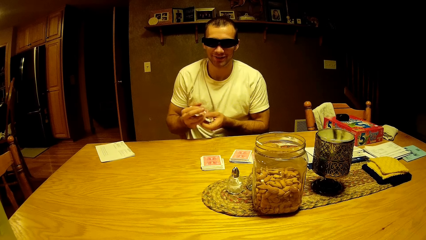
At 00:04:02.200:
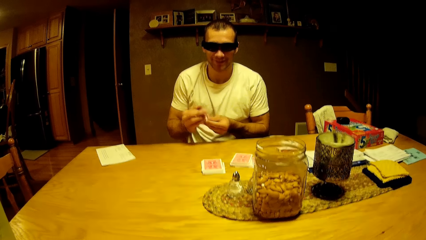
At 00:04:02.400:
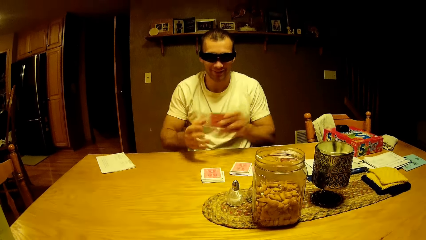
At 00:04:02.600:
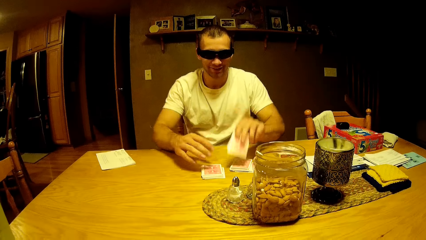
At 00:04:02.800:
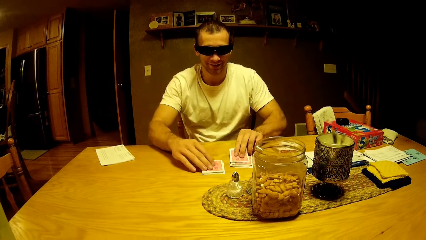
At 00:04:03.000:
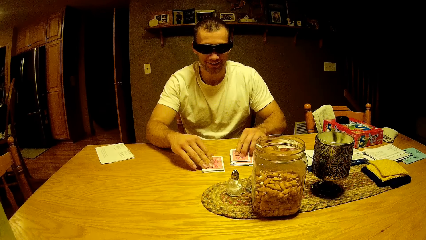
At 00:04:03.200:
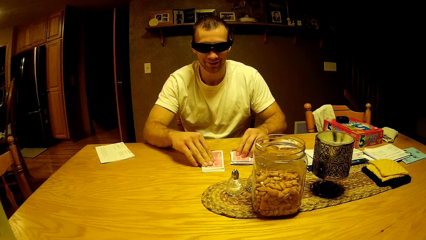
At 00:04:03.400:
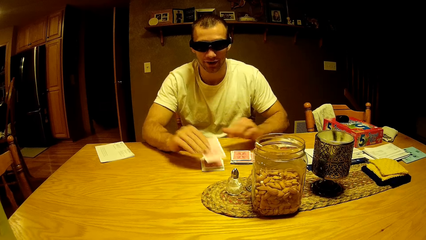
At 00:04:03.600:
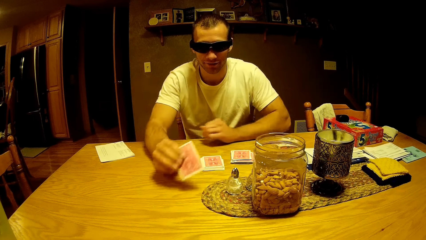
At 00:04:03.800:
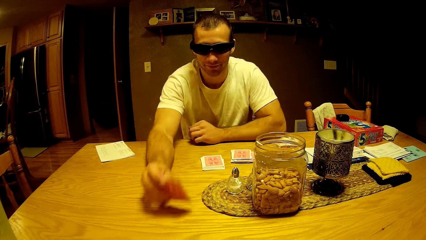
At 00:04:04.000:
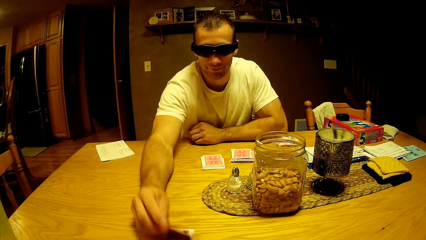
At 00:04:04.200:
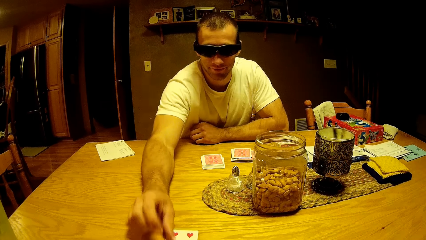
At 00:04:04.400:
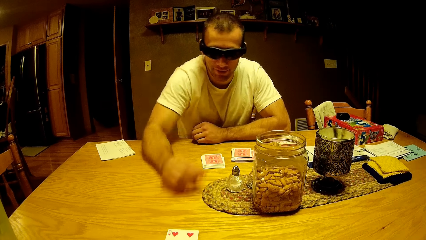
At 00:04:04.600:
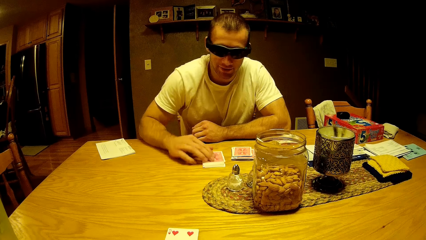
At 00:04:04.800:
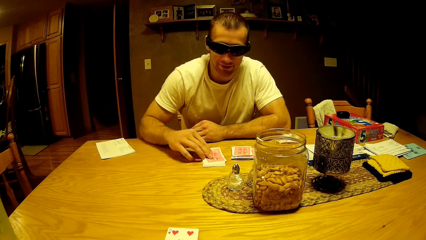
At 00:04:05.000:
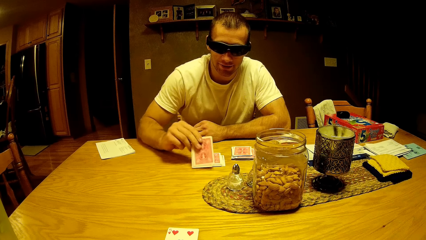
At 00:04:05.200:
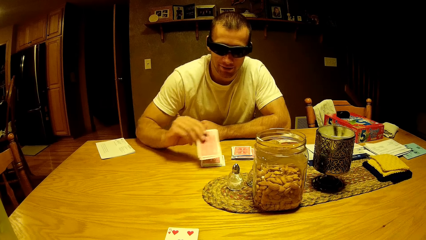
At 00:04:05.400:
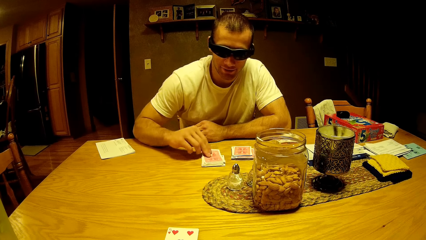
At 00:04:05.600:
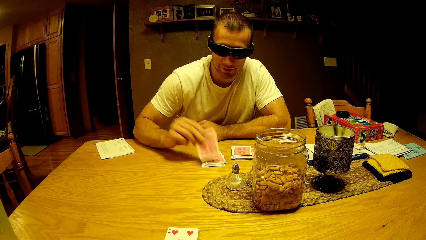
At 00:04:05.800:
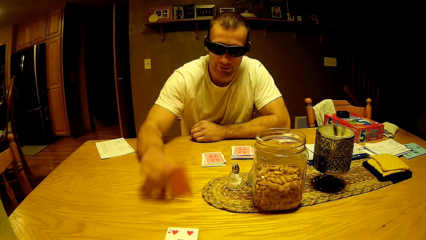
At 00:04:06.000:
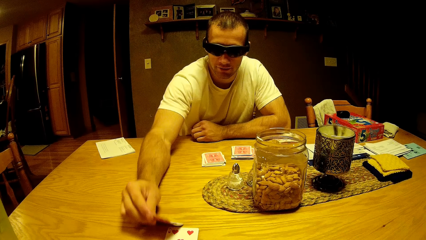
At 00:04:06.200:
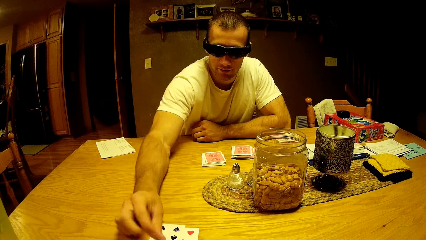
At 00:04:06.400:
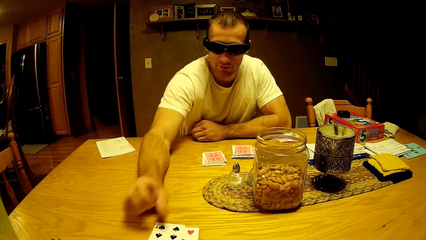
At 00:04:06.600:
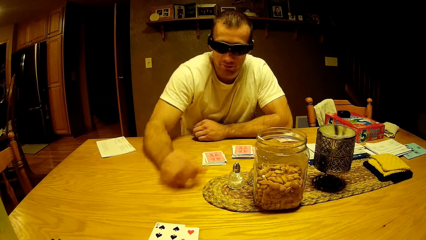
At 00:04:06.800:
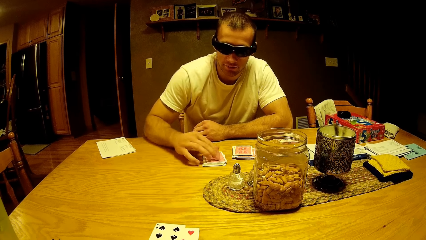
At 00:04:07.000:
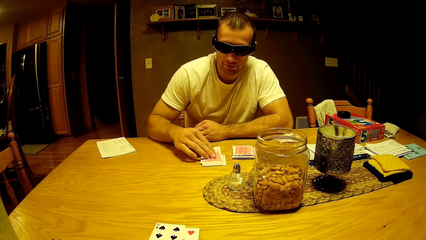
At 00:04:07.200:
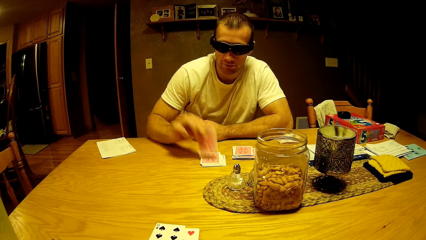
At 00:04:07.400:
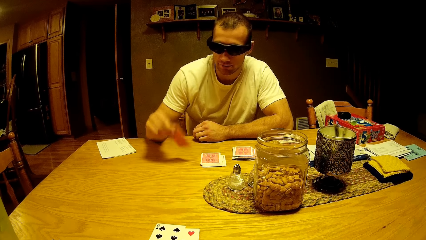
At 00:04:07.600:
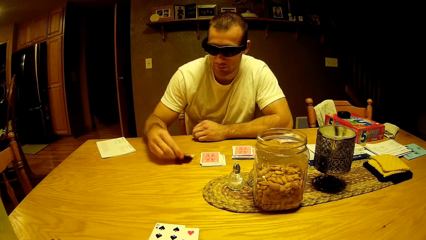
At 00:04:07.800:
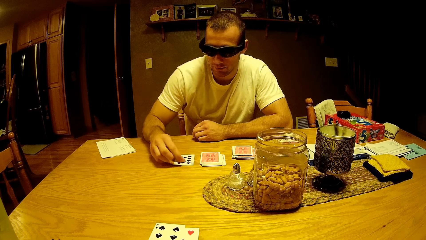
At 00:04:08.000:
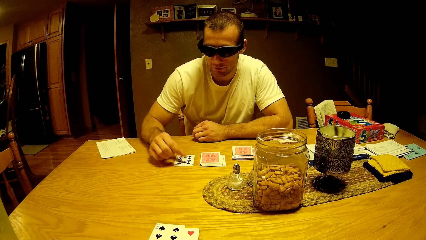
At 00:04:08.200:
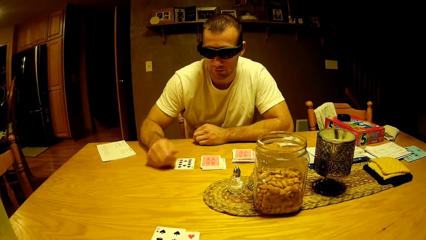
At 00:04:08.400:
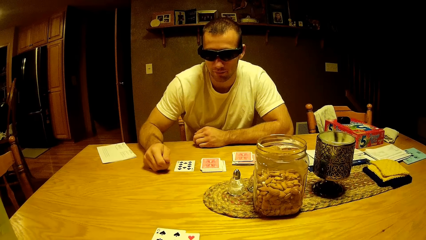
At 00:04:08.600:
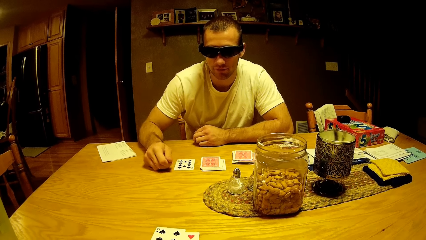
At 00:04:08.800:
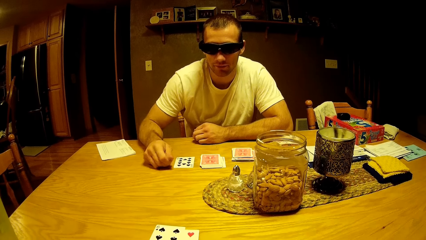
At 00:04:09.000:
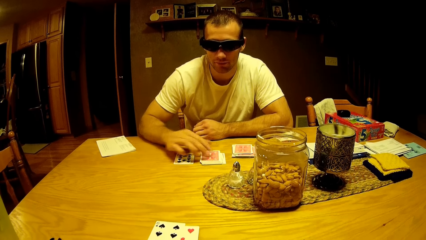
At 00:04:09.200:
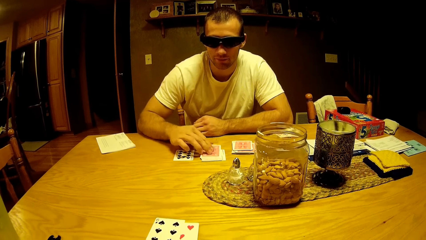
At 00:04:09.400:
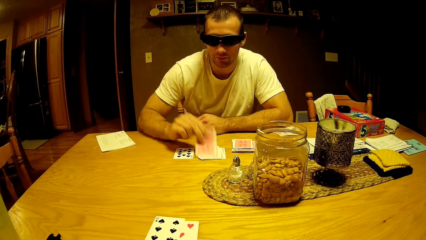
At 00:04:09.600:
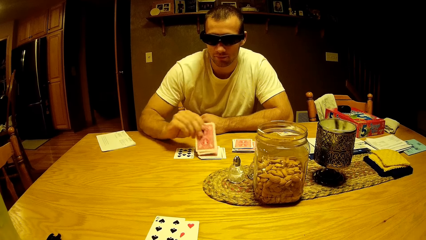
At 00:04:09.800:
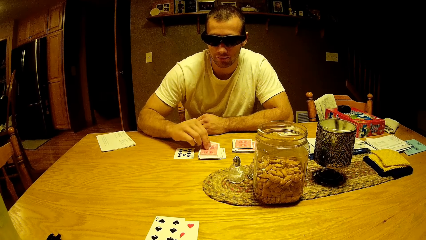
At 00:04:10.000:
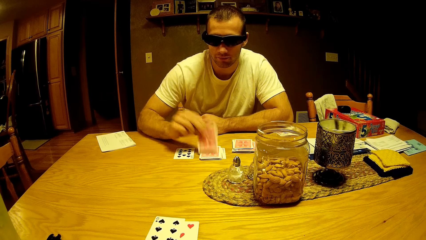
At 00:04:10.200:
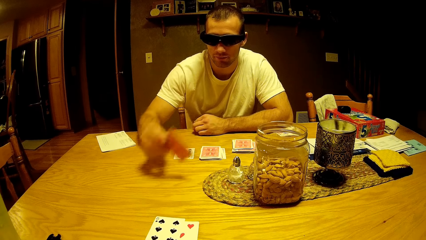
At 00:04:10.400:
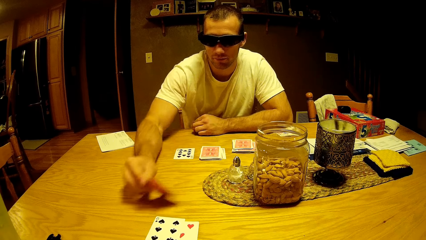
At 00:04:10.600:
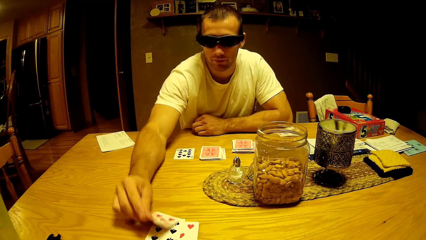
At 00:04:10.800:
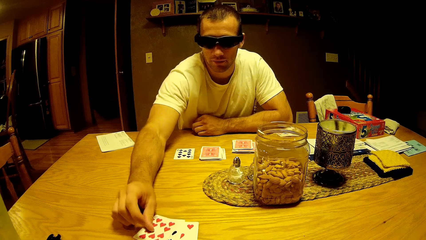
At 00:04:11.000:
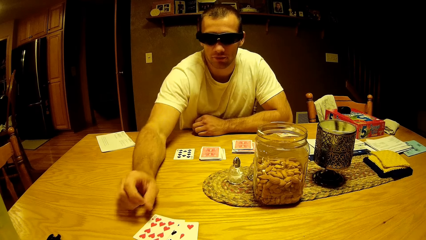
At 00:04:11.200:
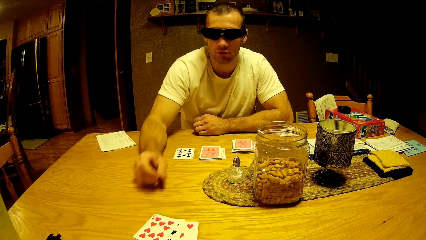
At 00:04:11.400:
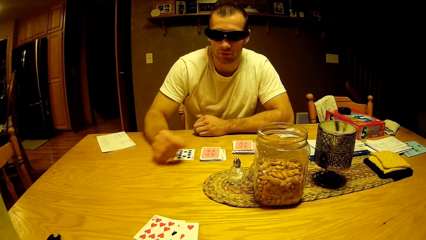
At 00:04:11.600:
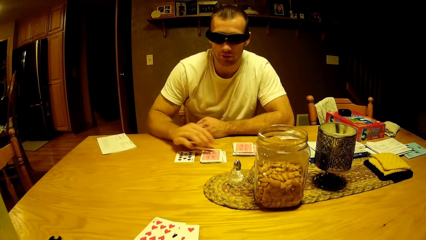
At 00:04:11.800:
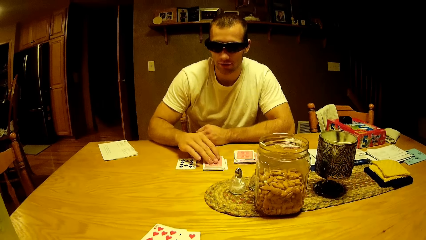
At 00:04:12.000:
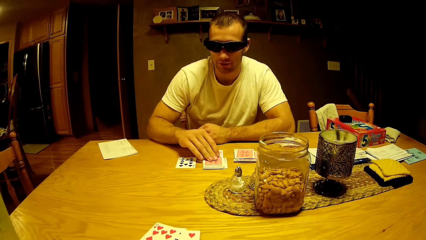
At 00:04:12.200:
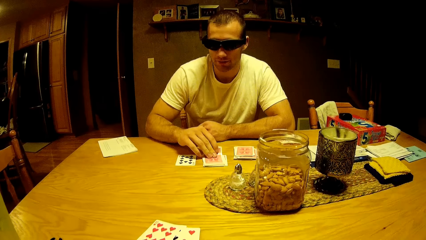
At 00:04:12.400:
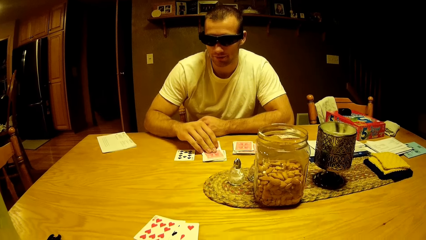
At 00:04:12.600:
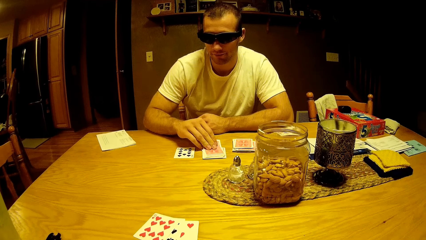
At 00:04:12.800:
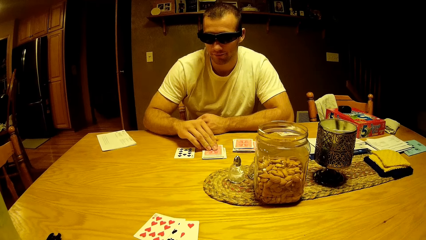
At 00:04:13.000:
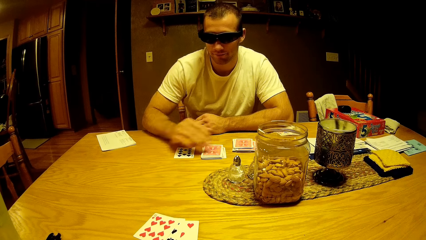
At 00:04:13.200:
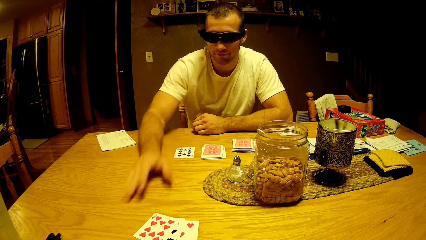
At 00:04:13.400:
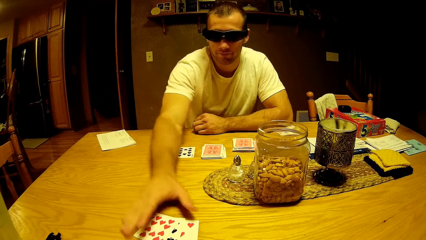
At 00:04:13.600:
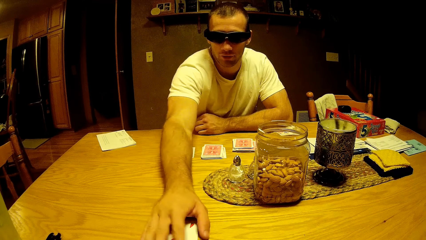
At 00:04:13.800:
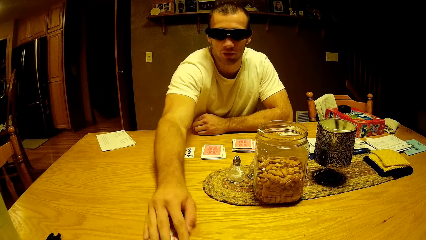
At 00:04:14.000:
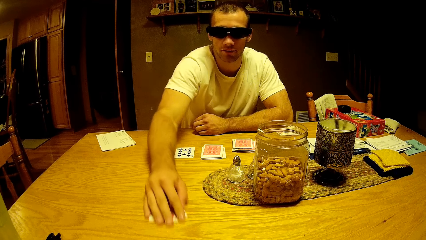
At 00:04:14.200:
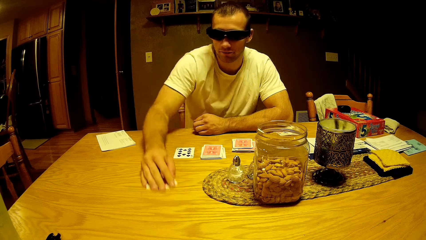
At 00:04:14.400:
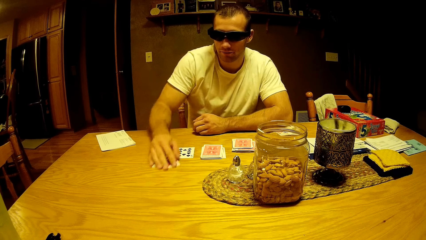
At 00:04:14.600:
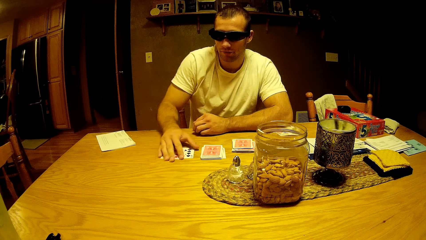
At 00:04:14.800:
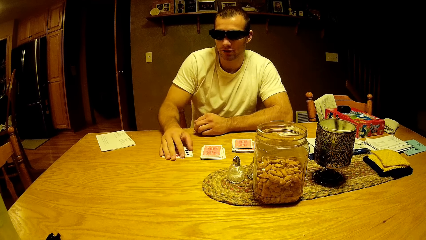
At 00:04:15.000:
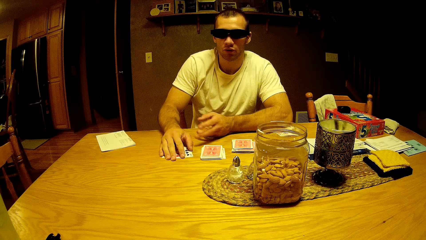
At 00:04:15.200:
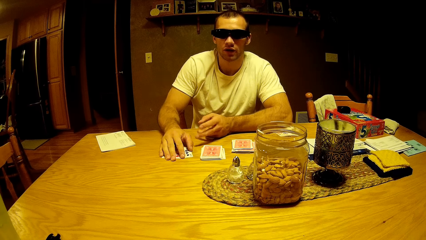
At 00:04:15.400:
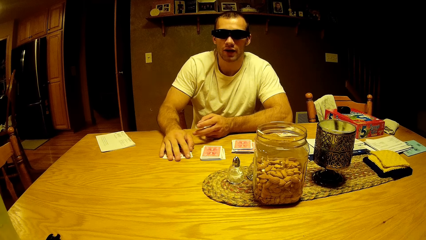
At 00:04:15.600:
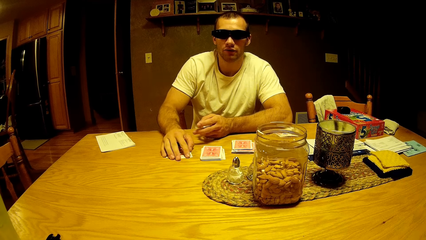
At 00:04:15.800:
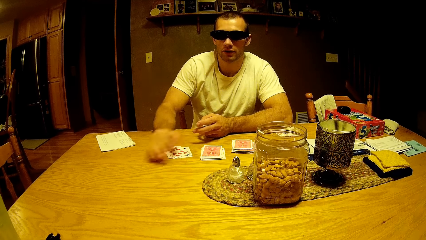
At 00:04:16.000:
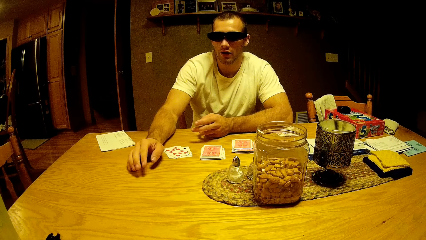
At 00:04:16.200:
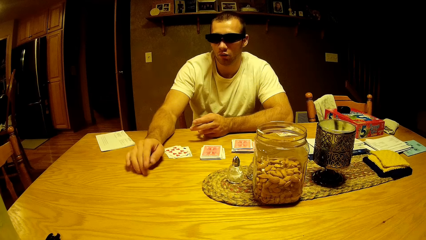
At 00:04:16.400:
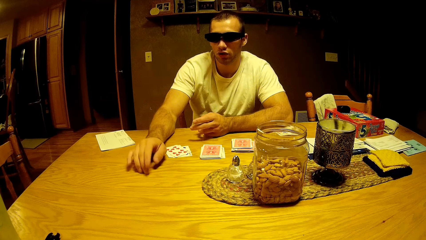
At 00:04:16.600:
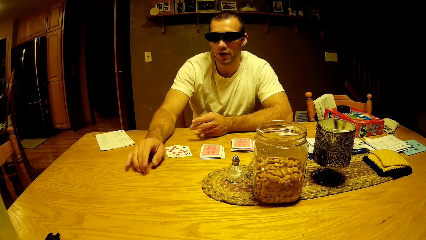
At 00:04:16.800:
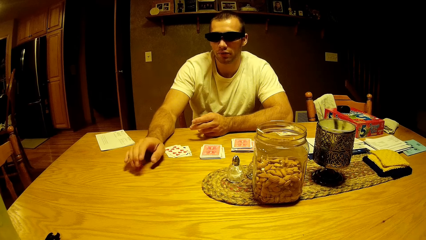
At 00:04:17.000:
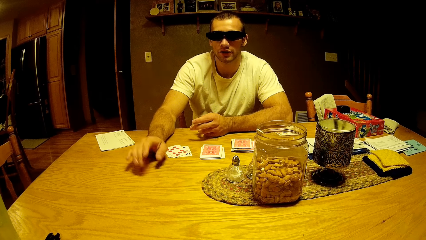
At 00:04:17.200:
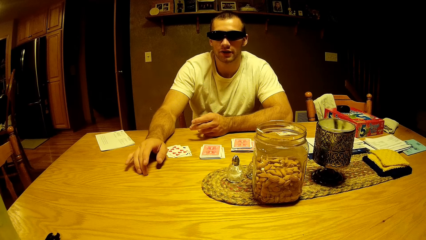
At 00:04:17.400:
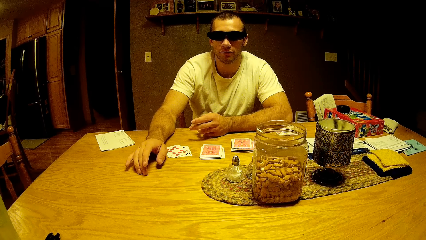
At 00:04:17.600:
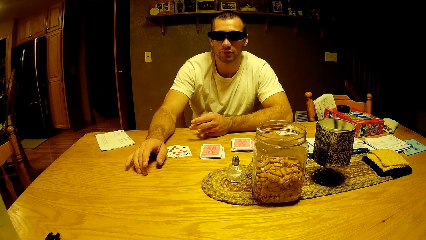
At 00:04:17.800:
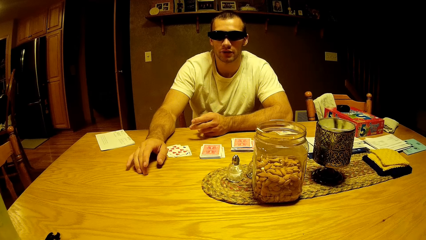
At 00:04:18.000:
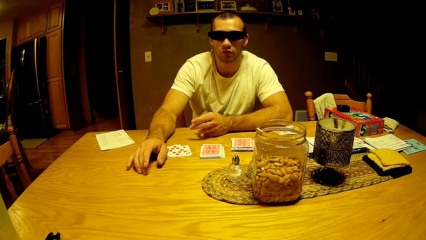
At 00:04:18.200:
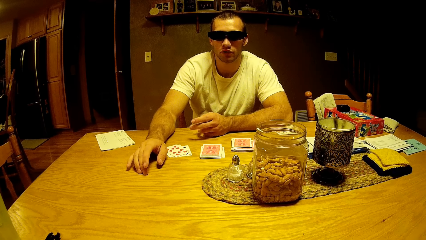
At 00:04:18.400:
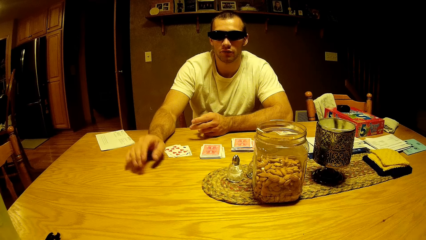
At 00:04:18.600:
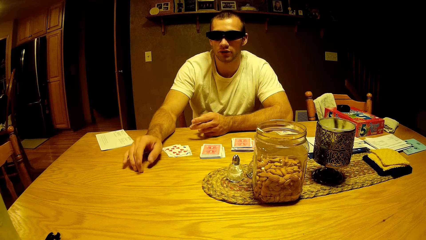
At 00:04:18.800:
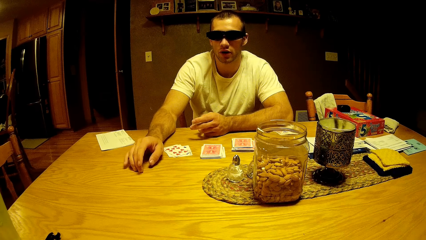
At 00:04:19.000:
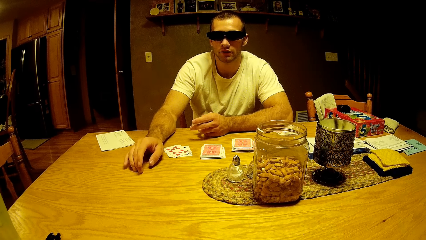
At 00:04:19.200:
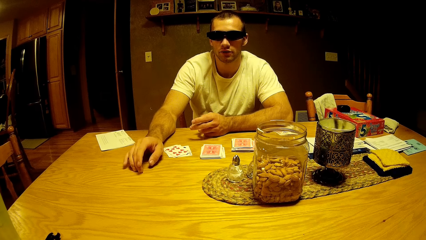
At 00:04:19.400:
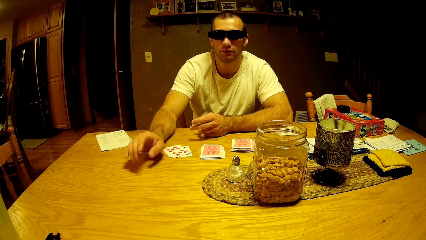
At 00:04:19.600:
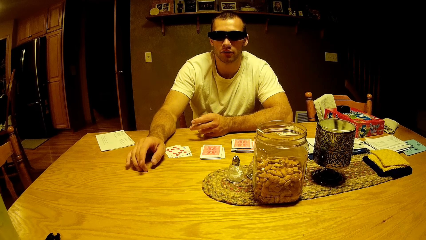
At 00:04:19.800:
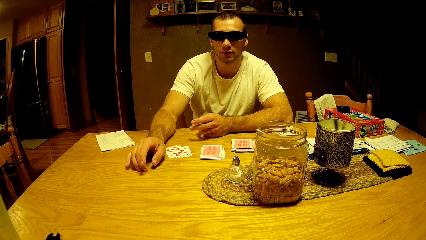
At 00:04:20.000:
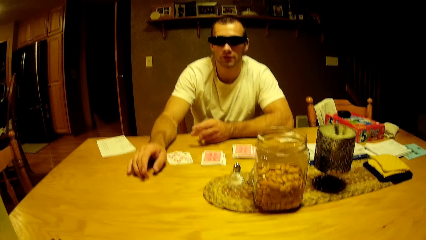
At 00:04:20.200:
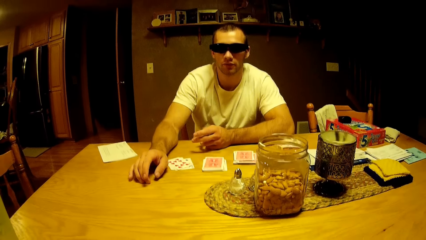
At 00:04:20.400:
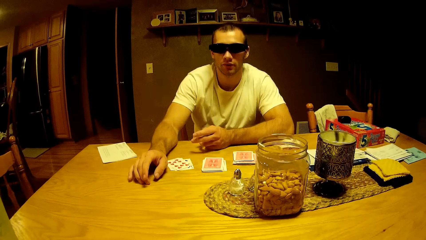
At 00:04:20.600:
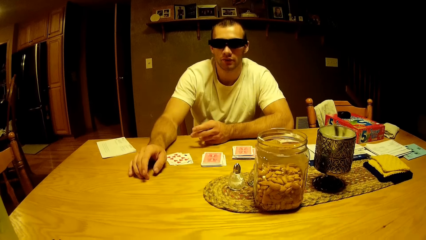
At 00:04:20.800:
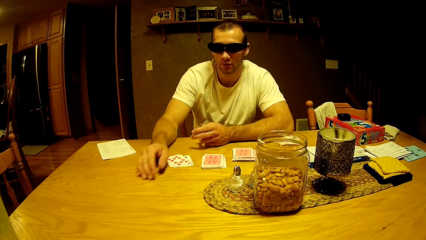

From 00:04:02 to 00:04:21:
A man arranges the play cards. The man drops cards on the table. The man takes the play card and drops a card on the table. The man takes the play card and drops a card on the table. The man takes the play card and drops a card on the table. The man takes the play card and drops a card on the deck. The man takes the play card and drops a card on the table. The man collects the play cards. The man holds the cards on the table. The man talks to the camera wearer. The man taps his hand on the table.
